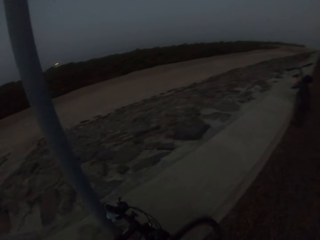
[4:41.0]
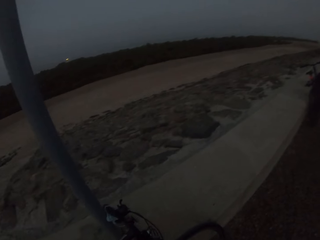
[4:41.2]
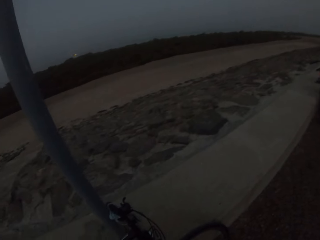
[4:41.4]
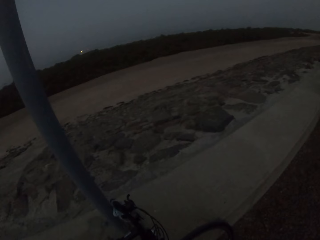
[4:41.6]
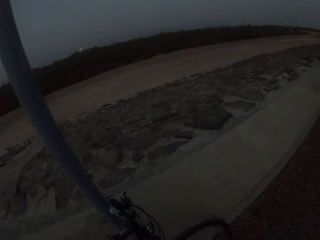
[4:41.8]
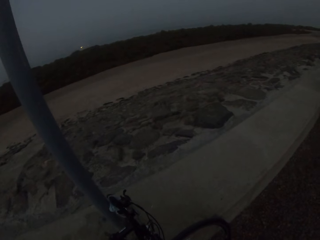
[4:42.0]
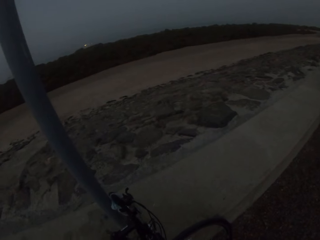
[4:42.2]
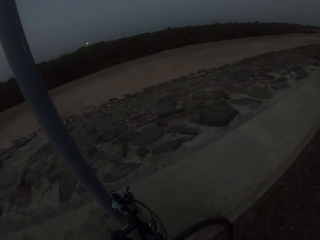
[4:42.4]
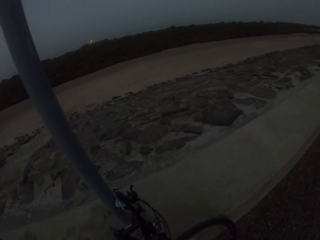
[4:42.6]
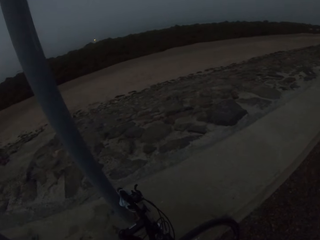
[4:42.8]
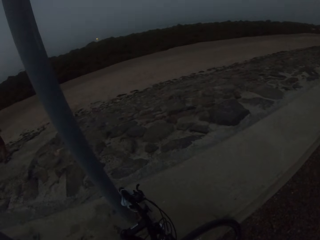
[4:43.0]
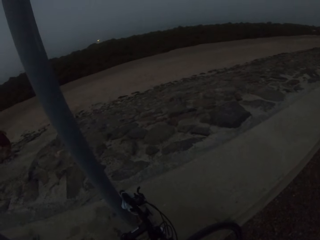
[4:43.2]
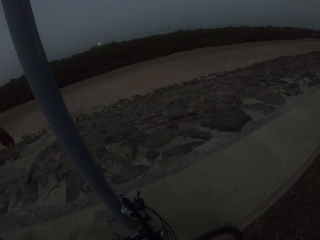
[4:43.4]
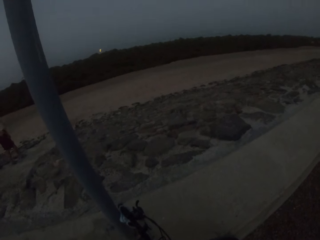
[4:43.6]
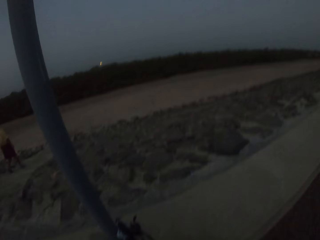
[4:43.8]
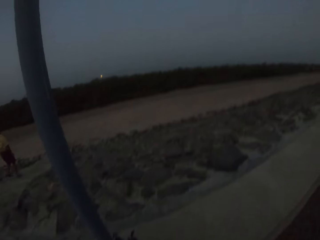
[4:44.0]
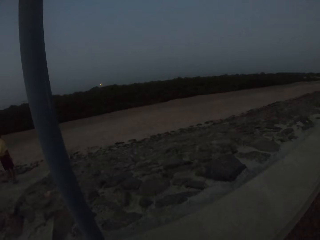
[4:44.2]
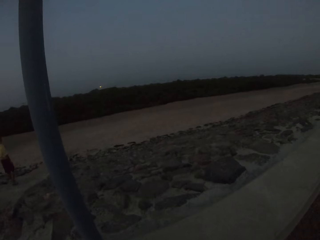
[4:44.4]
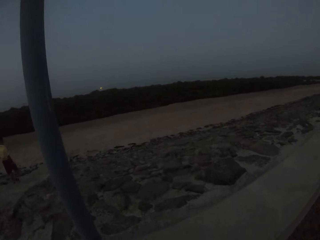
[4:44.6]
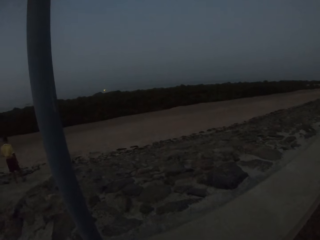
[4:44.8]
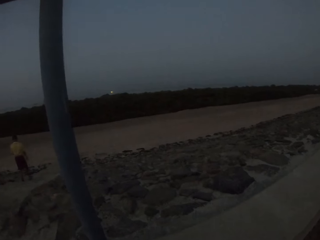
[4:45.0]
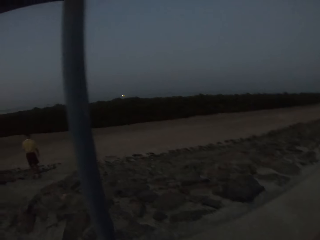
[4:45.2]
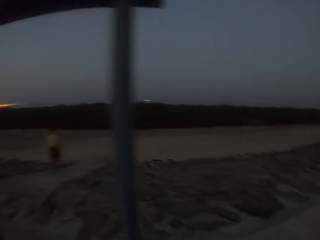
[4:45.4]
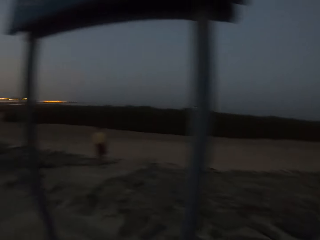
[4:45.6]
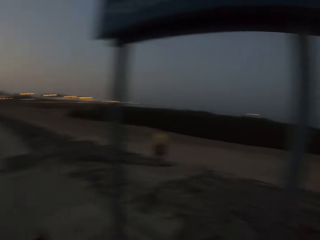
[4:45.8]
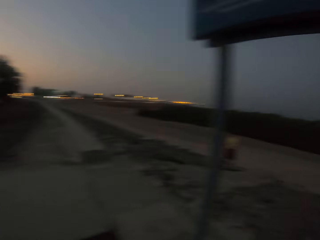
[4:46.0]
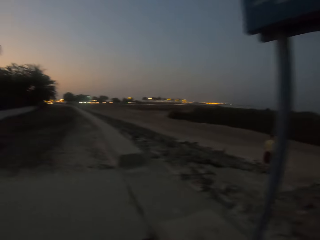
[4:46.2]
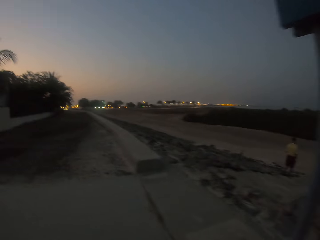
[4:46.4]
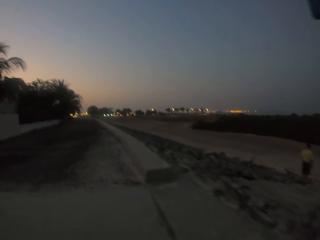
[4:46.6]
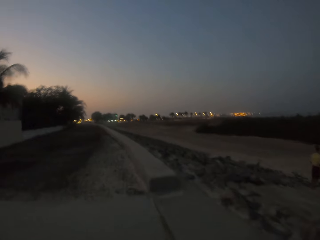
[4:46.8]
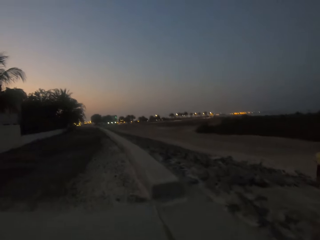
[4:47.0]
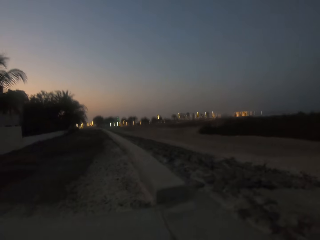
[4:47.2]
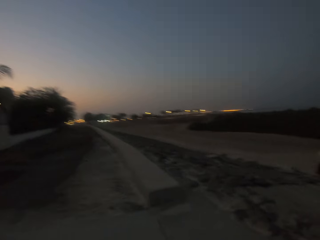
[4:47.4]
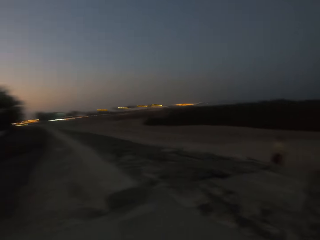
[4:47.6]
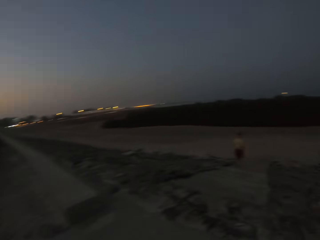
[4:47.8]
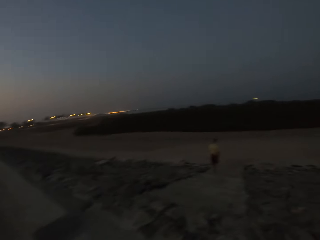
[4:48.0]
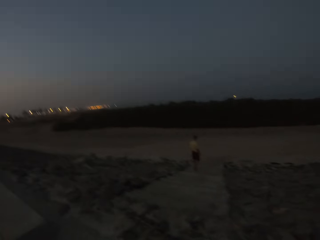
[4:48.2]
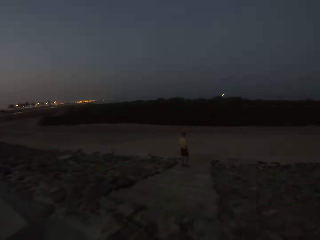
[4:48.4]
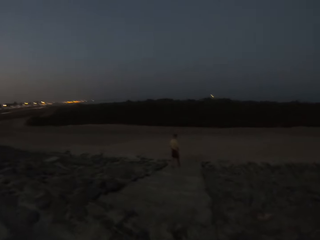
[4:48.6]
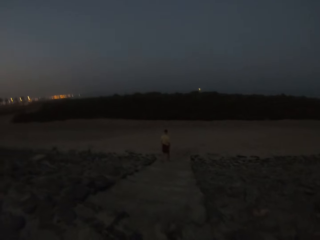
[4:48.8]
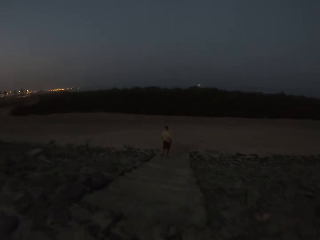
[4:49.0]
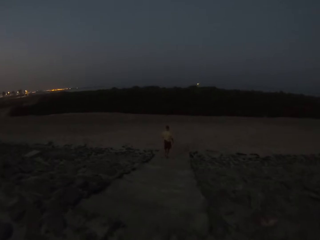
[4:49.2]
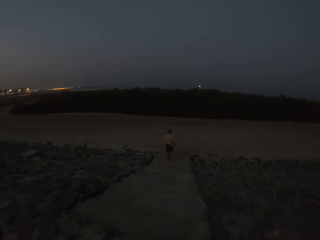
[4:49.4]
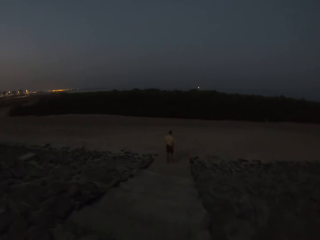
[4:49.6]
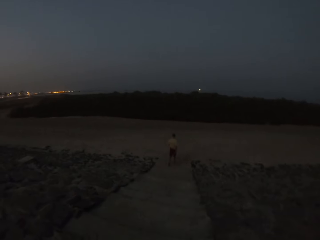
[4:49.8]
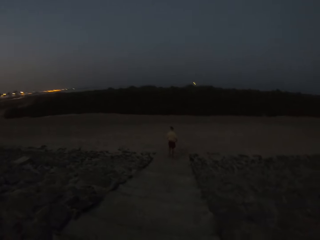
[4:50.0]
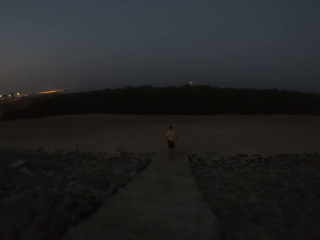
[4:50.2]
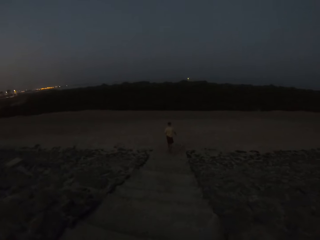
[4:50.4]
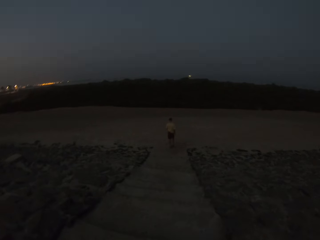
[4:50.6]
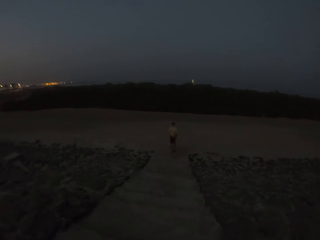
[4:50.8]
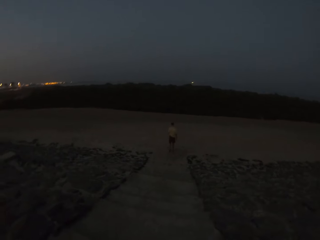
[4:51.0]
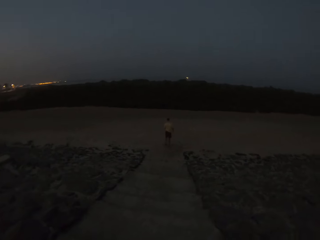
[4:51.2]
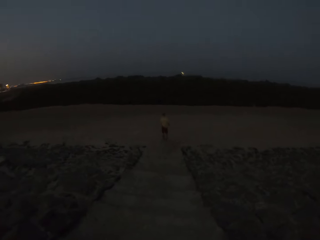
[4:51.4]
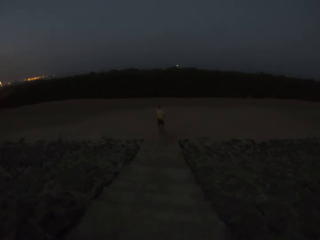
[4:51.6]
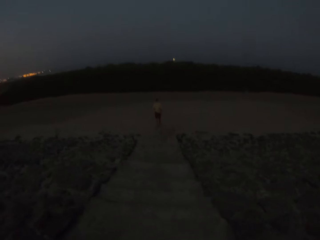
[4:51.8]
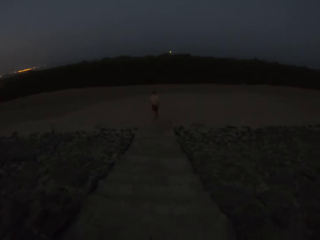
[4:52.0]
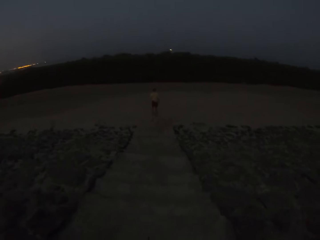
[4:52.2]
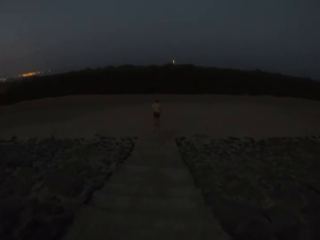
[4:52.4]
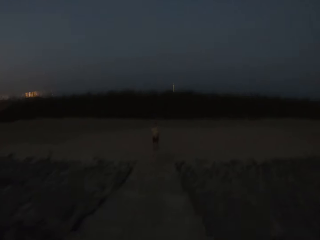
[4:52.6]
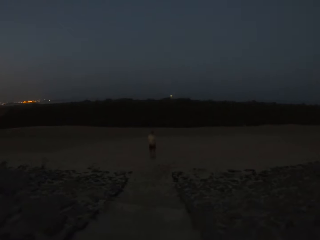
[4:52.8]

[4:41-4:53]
The camera wearer looks around. They look around again. A man walks around. The camera wearer walks around.

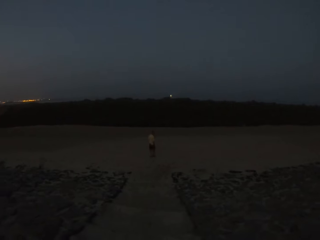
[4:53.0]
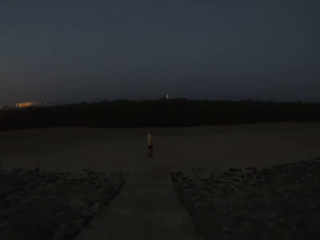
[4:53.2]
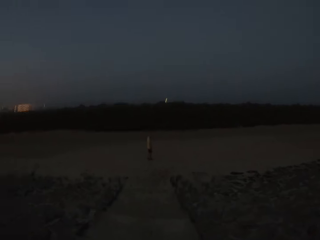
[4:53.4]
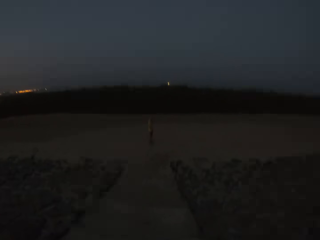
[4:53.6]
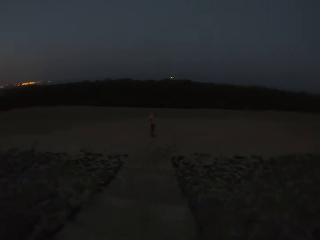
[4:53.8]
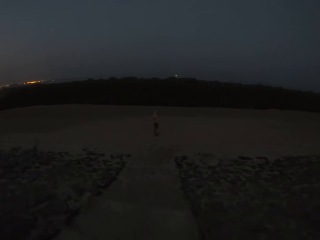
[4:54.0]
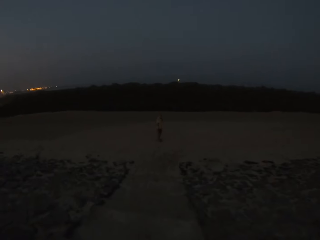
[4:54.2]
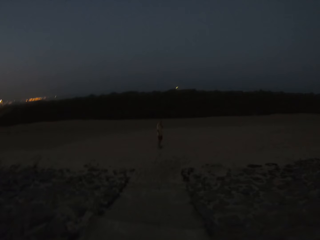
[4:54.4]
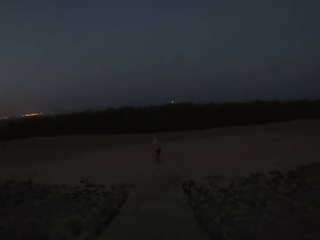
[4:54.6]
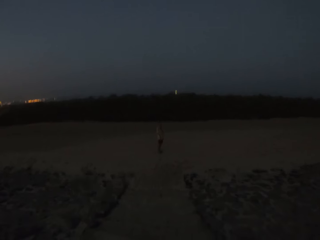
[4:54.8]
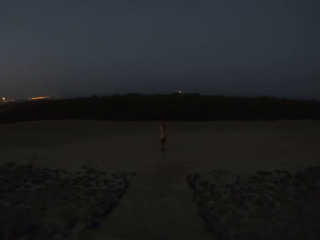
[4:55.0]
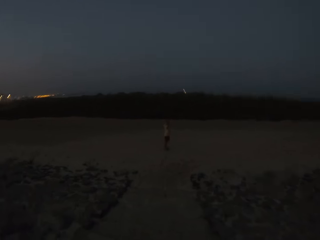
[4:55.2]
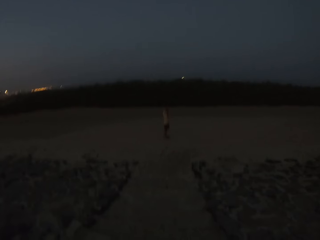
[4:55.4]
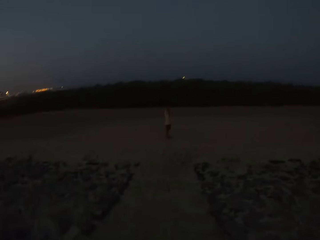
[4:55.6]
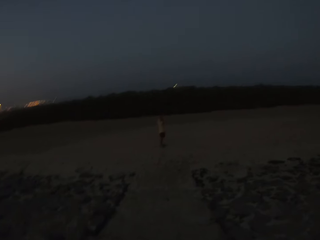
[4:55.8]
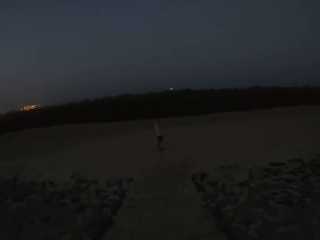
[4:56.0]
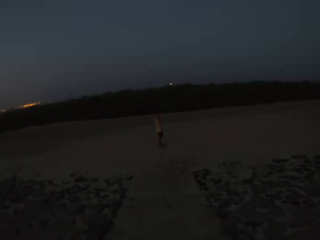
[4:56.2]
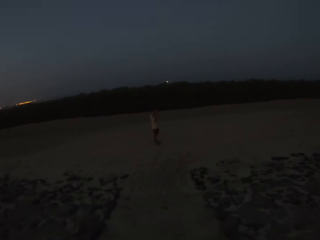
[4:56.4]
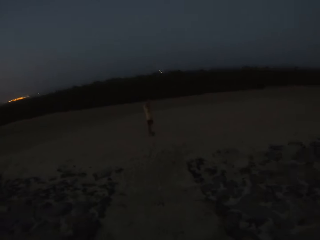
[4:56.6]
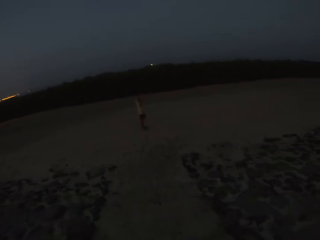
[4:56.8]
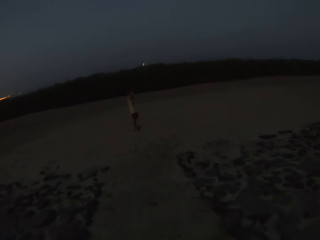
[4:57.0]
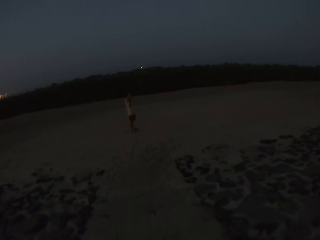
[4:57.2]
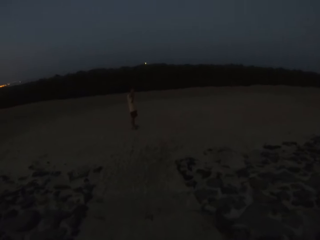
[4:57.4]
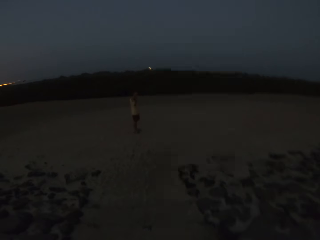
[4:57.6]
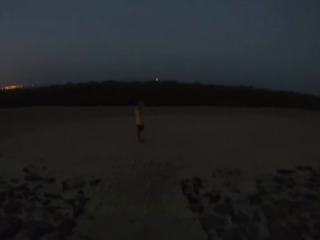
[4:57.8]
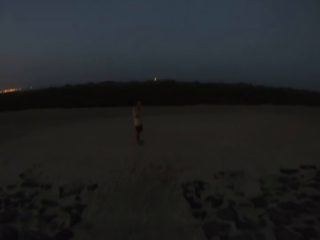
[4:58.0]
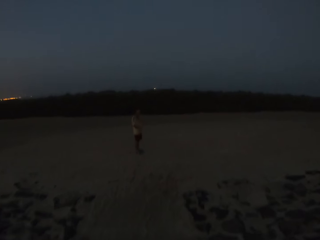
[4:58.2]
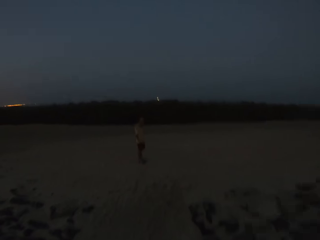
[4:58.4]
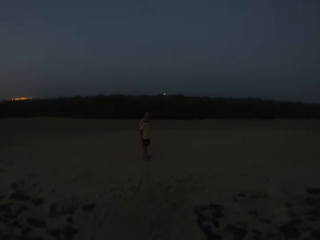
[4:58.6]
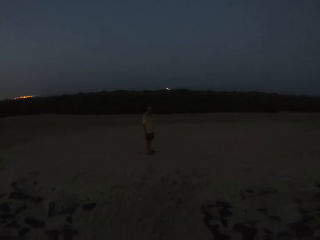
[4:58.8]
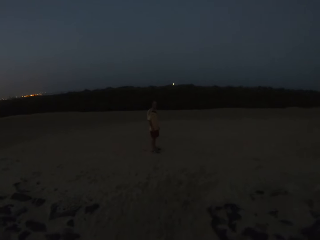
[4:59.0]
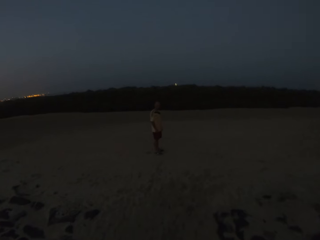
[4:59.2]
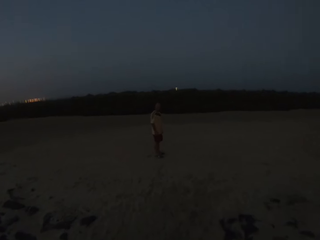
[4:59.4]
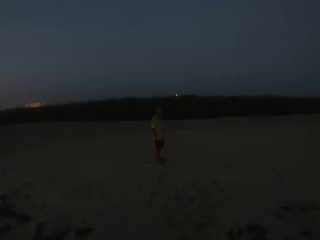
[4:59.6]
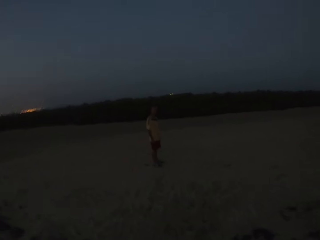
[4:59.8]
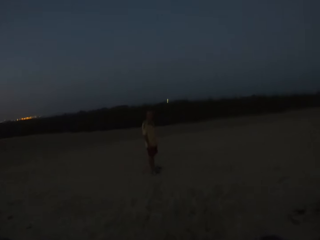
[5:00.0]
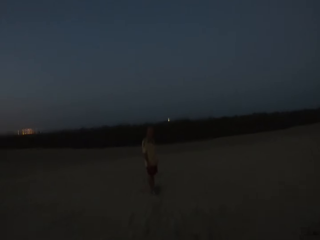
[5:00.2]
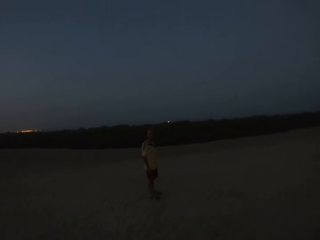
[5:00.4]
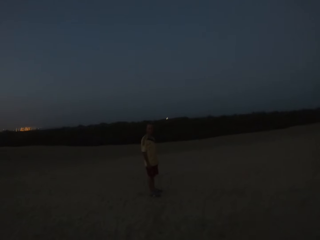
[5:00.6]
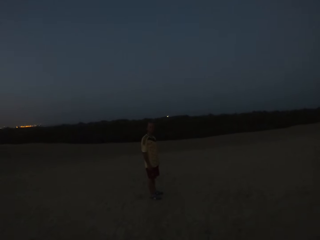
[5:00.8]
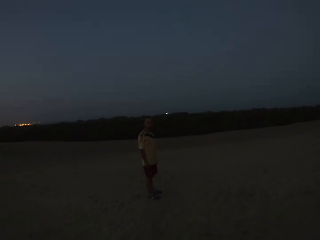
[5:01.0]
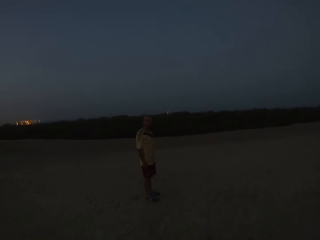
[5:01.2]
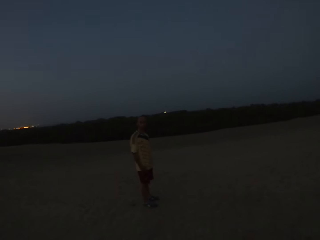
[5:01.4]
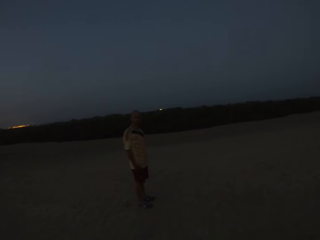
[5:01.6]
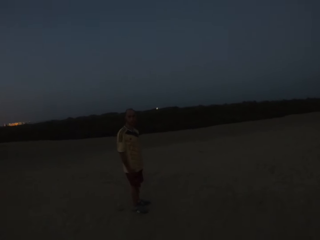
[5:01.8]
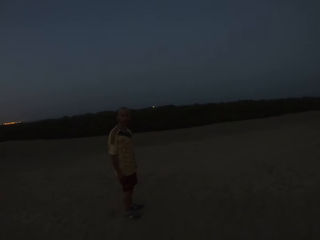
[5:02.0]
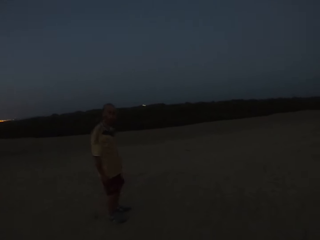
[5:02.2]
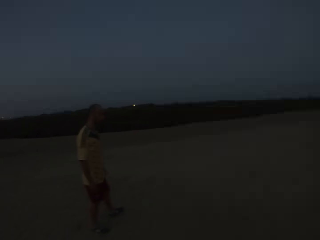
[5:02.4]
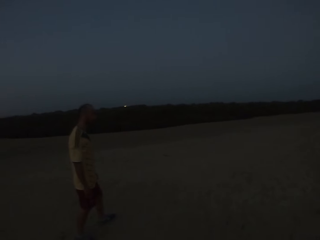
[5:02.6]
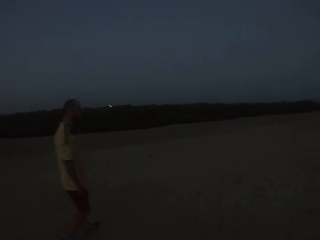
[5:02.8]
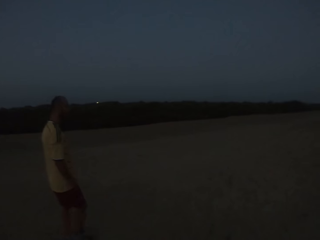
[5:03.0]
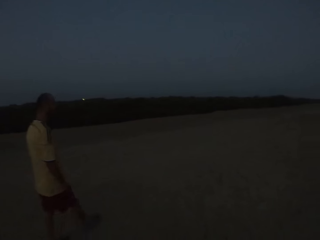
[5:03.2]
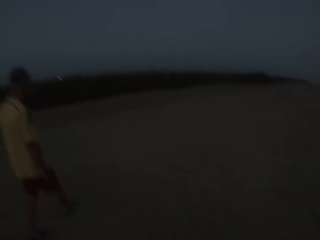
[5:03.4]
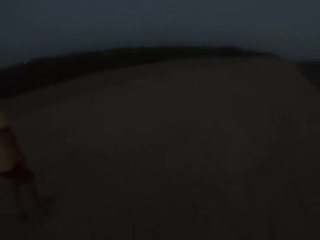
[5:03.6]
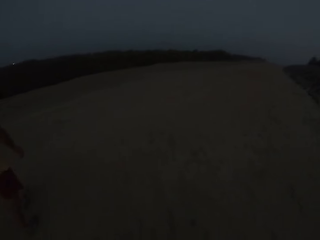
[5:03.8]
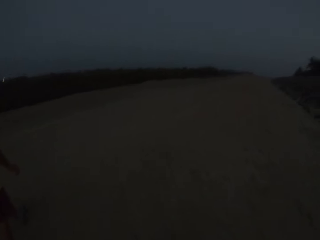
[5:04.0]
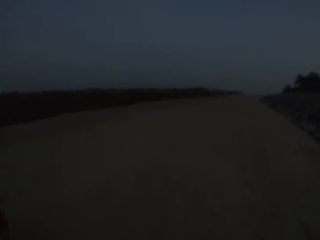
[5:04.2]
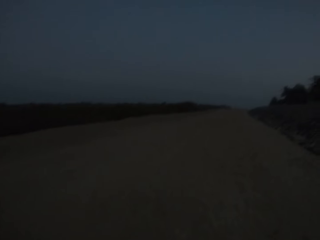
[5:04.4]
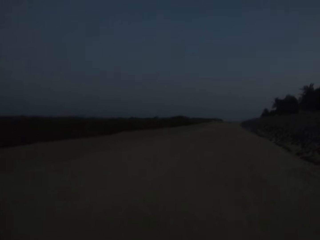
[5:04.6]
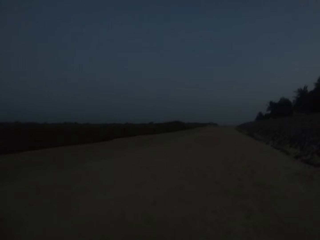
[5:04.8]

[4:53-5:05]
A man looks at the camera wearer.
